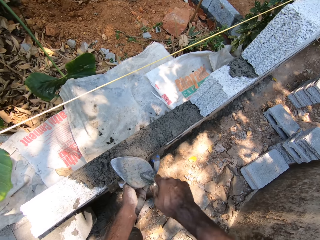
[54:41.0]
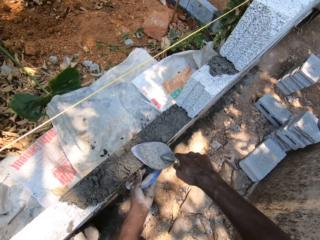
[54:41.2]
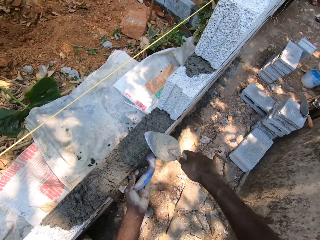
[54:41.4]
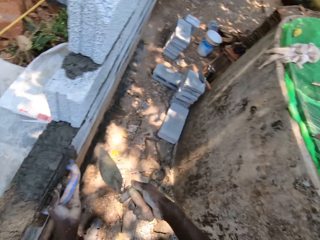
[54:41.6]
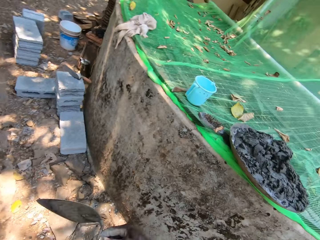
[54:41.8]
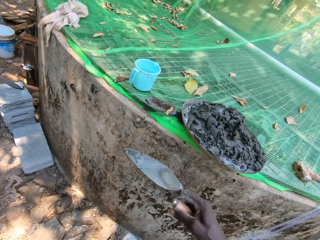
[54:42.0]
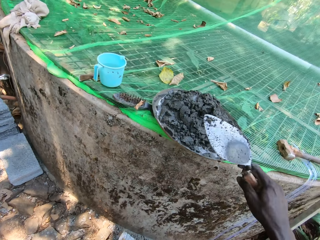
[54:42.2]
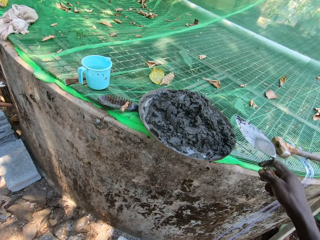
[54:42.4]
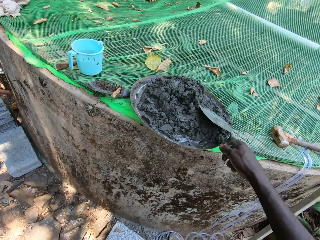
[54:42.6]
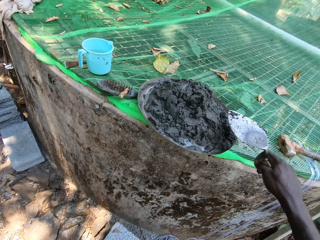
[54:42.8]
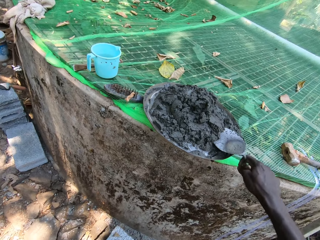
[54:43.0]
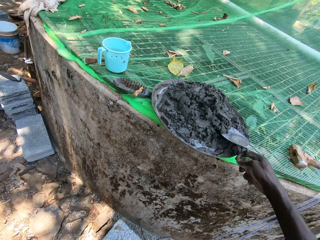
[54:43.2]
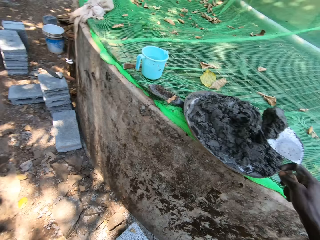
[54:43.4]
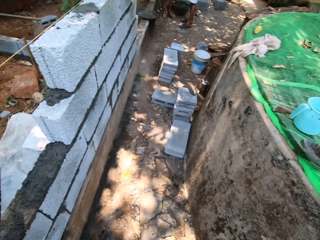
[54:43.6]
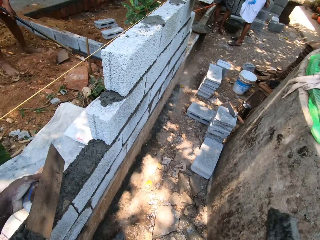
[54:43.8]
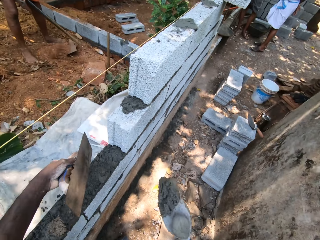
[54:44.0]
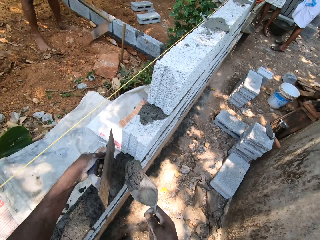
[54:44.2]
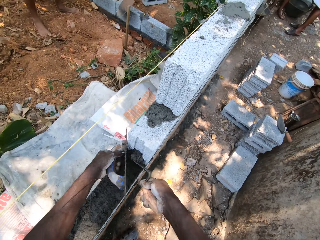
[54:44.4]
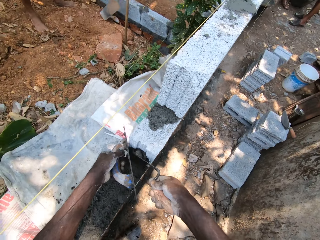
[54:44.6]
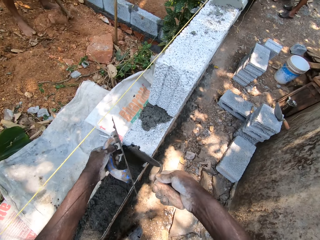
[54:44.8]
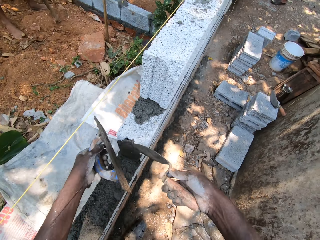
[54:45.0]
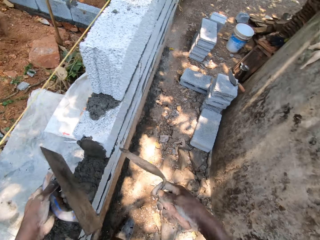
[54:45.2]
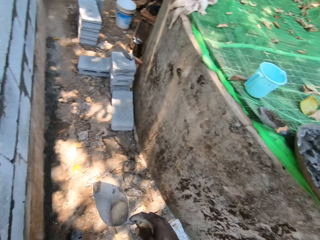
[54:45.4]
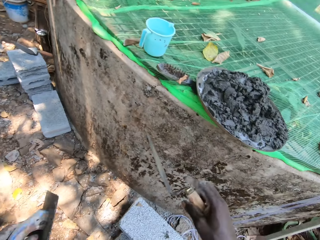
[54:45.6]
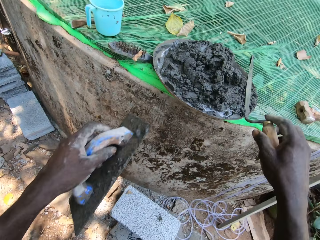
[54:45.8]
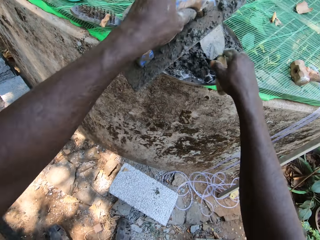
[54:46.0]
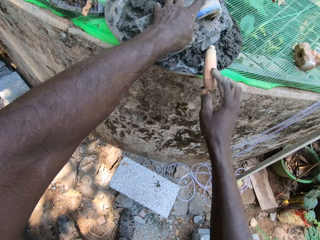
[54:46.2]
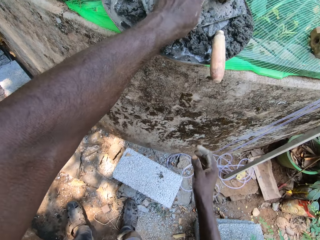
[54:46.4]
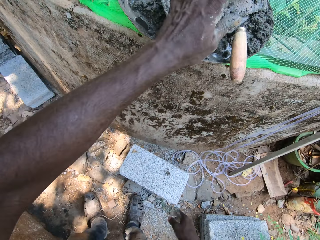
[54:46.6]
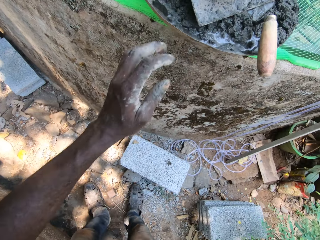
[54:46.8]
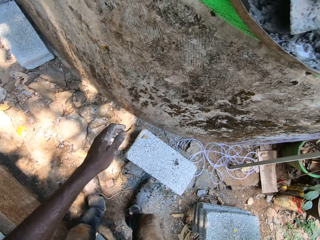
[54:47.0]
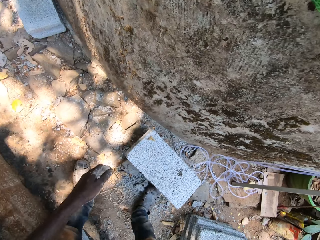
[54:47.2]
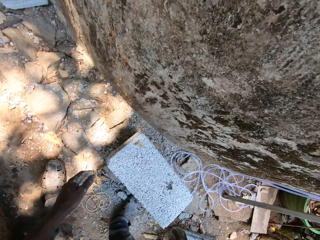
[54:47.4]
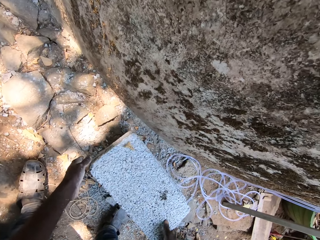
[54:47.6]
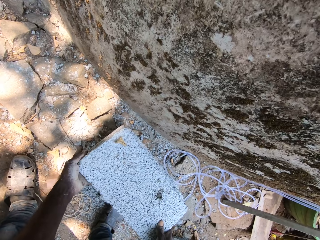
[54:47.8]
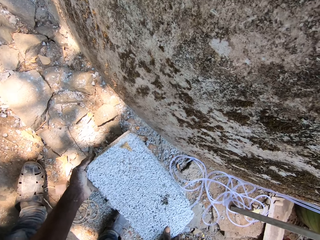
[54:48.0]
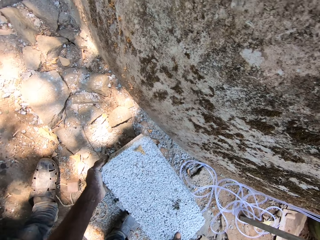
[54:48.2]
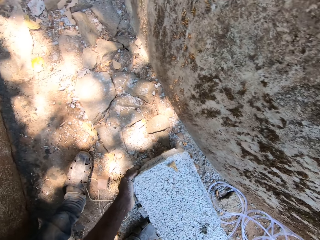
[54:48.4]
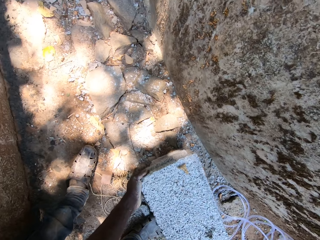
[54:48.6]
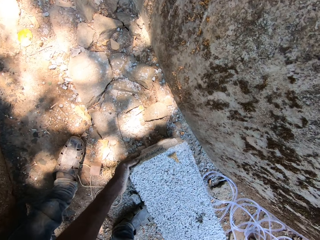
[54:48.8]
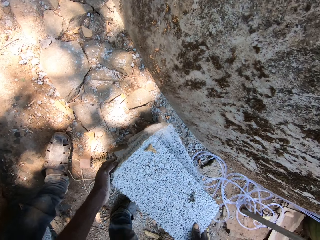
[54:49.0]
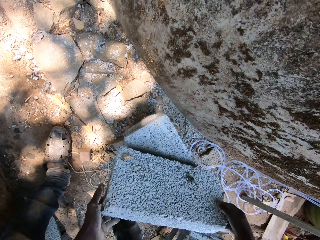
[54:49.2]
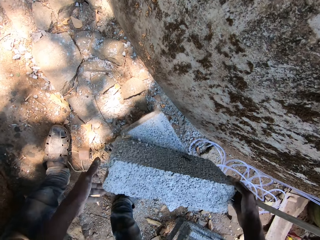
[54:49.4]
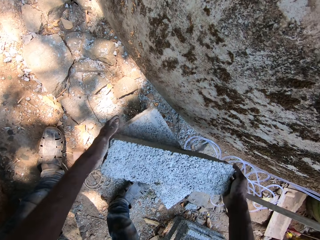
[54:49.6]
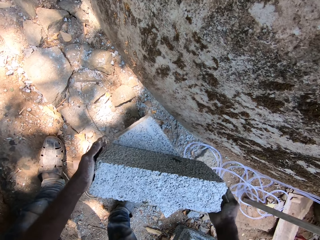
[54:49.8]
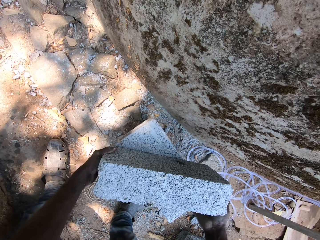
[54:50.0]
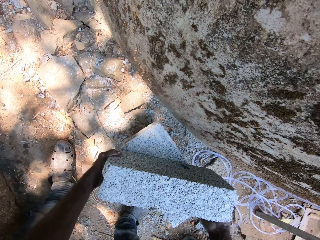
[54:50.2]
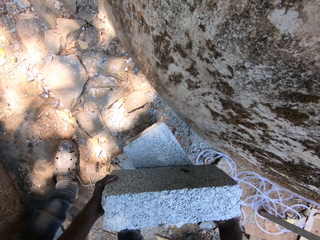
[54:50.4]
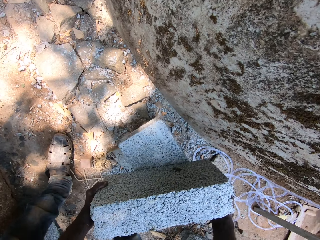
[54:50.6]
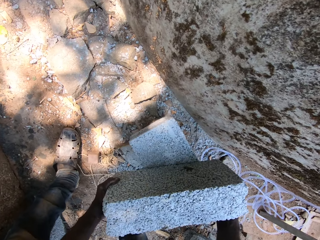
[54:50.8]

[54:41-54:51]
The camera wearer turns around. He scoops cement from the head pan or aluminum basin with his right hand. He plasters the side of a brick with the trowel in his right hand. He turns around. He drops the trowel on the head pan with his right hand. He drops the metal float in his left hand on the head pan. He bends towards the brick. He picks up the brick with both hands. He turns the brick.

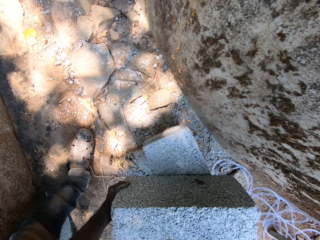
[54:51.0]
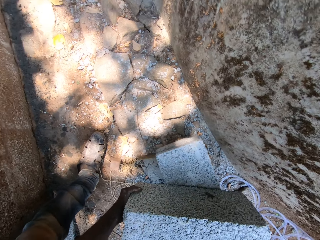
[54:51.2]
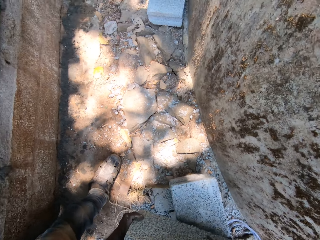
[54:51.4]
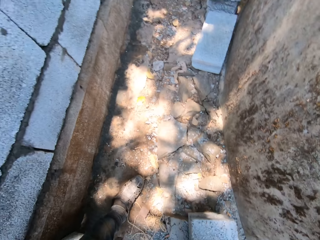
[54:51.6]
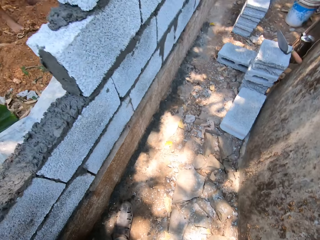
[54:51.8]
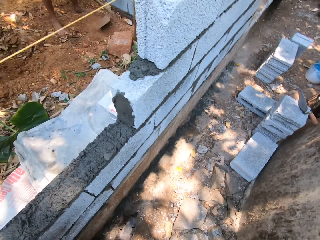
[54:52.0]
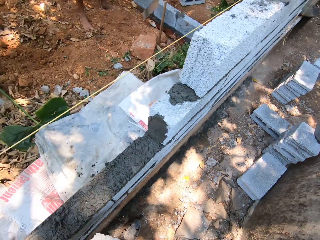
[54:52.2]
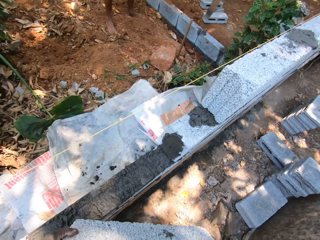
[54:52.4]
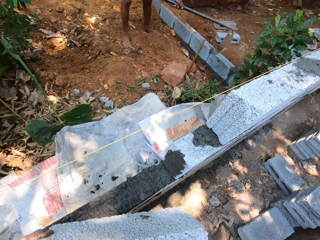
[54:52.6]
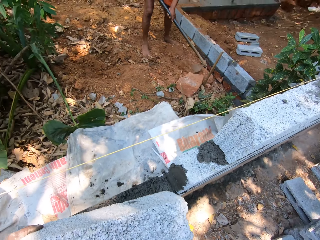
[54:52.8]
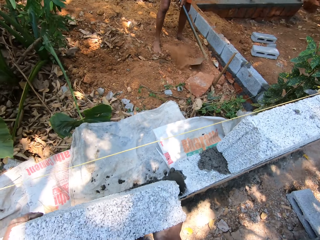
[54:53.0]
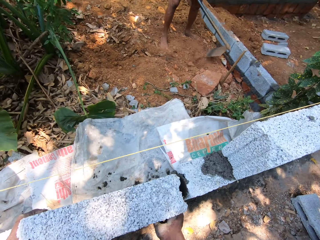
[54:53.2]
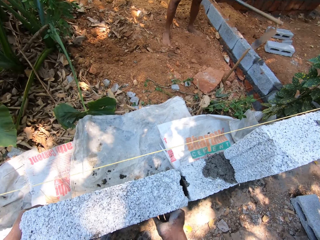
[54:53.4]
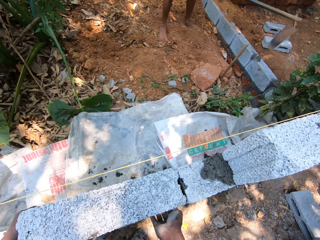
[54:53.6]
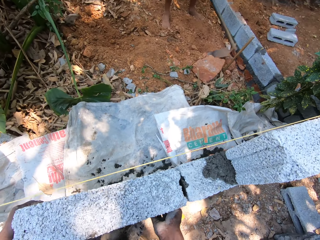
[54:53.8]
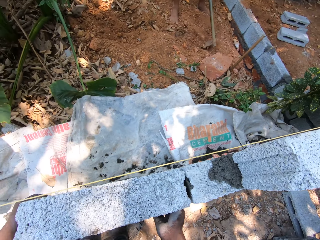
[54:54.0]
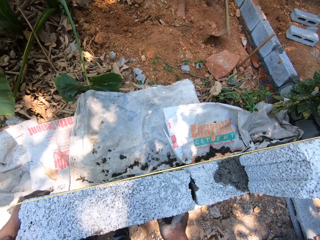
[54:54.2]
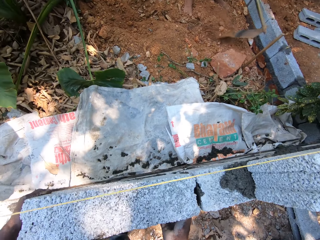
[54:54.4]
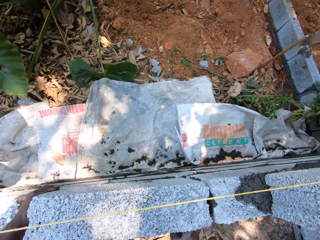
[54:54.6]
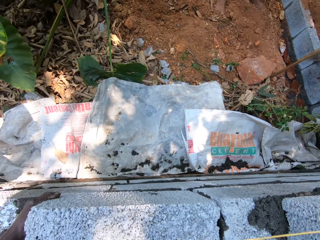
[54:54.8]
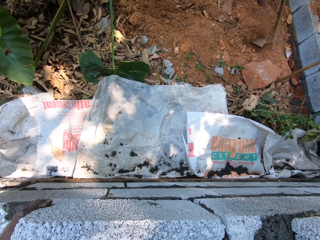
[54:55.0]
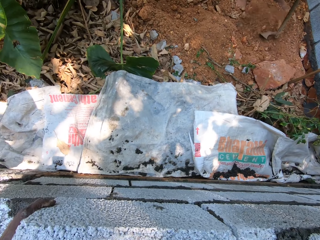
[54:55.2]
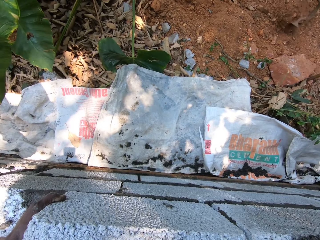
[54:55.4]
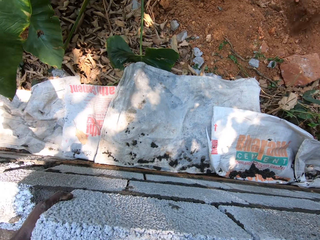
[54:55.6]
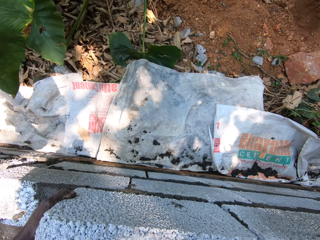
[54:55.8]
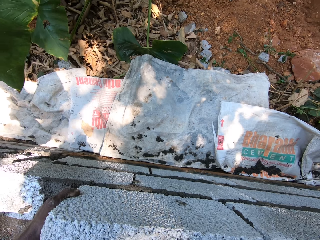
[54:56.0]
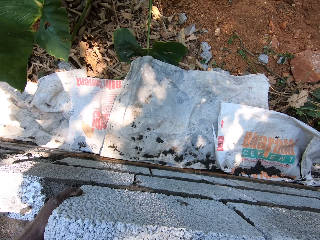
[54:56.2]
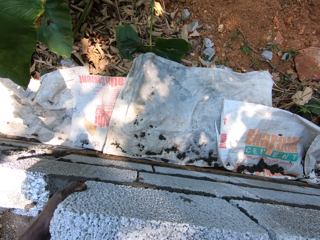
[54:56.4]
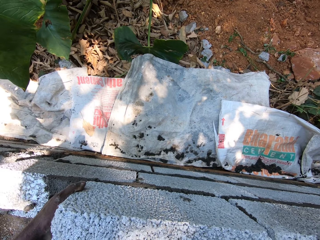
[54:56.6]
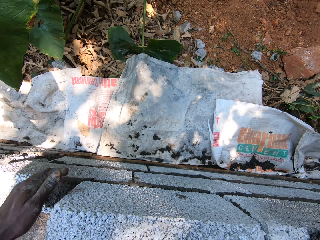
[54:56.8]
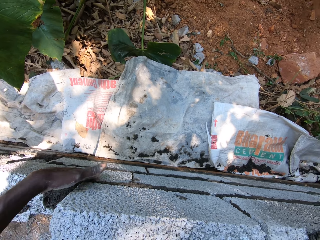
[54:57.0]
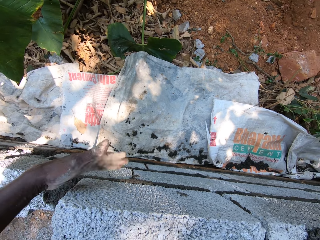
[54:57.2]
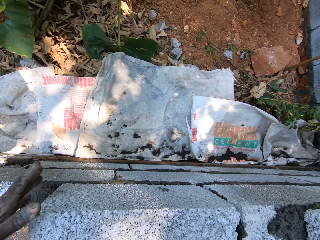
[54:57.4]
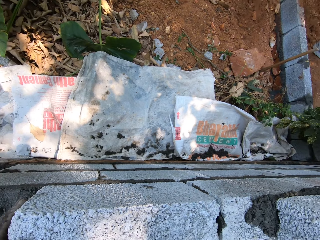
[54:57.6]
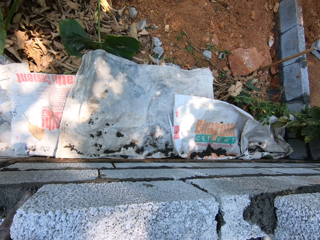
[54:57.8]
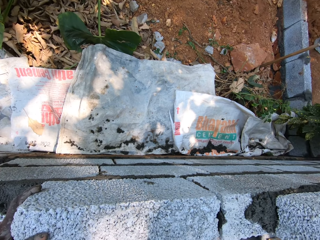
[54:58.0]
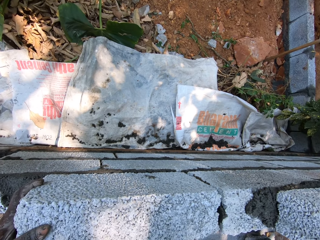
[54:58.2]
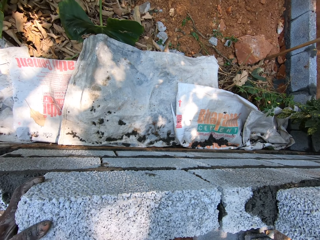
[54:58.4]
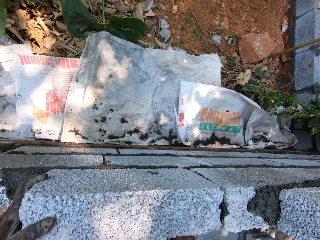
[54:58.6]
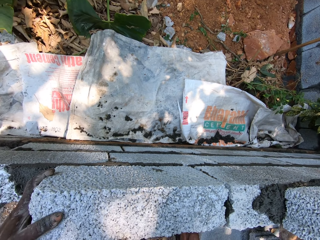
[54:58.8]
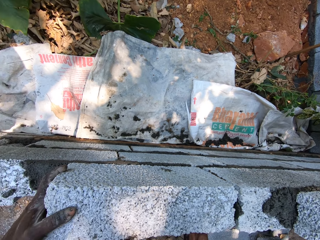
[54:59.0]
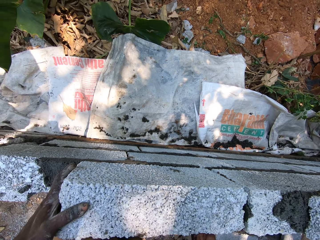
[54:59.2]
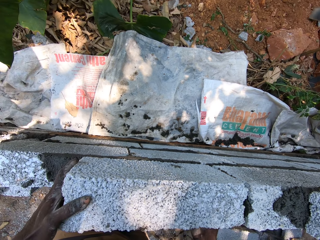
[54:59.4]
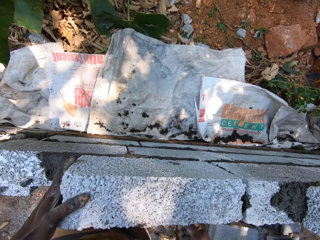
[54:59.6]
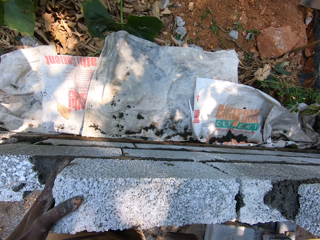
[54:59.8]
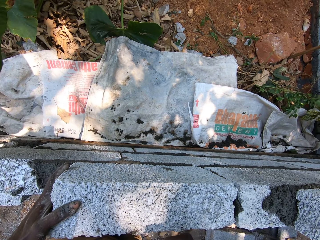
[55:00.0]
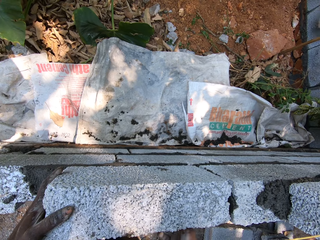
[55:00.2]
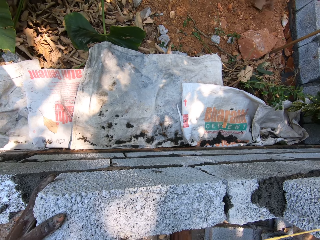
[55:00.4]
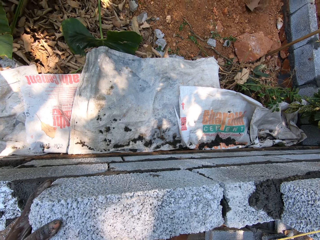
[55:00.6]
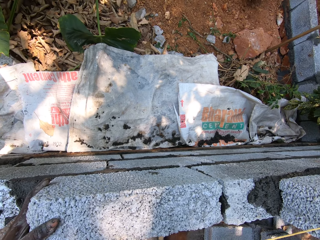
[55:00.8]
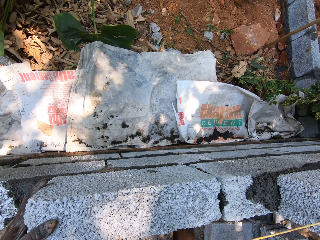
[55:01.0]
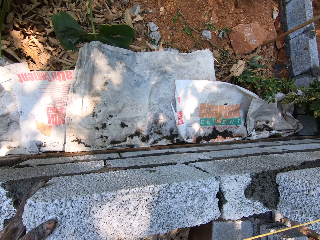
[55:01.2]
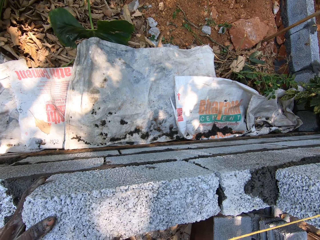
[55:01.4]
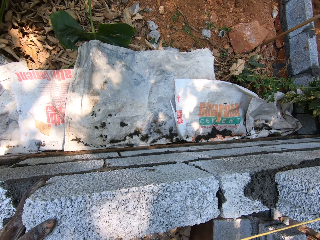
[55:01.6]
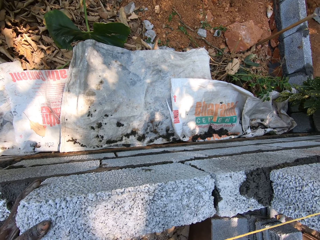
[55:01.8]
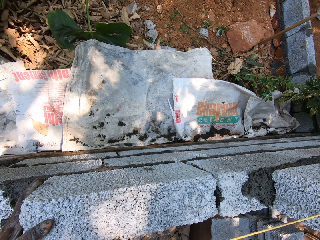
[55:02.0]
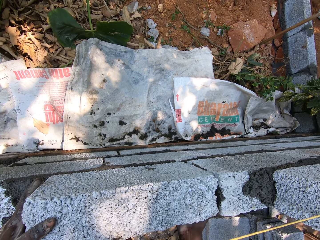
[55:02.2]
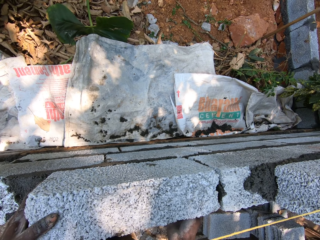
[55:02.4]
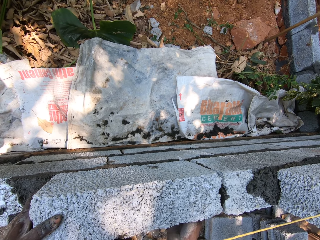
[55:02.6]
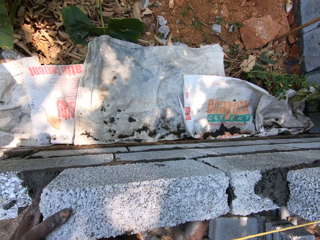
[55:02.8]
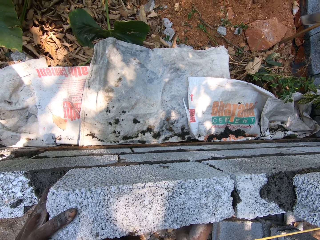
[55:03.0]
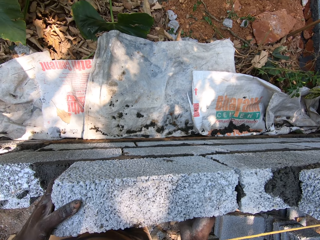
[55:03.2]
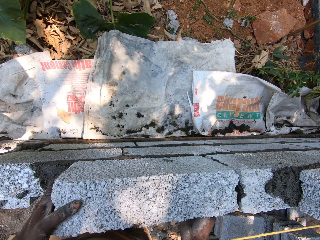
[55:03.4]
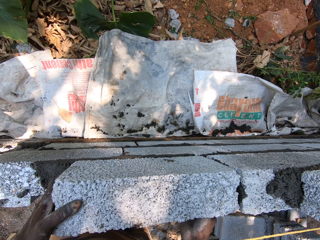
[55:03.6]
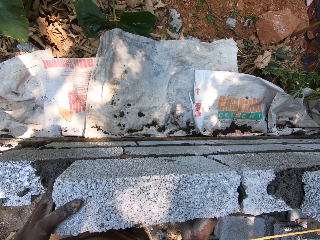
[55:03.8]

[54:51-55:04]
The camera wearer carries the brick. They set the brick on the cement with both hands. They touch the brick with the left hand and hold the brick with the left hand. They touch something with the right hand.
